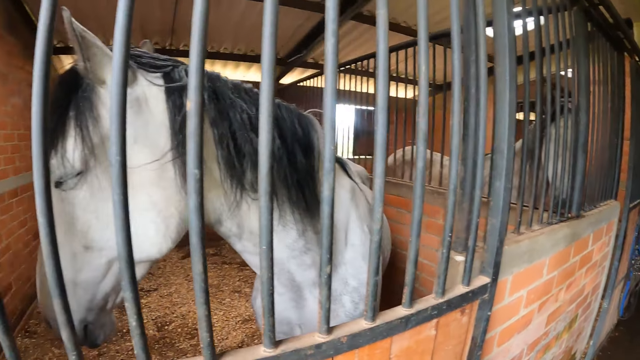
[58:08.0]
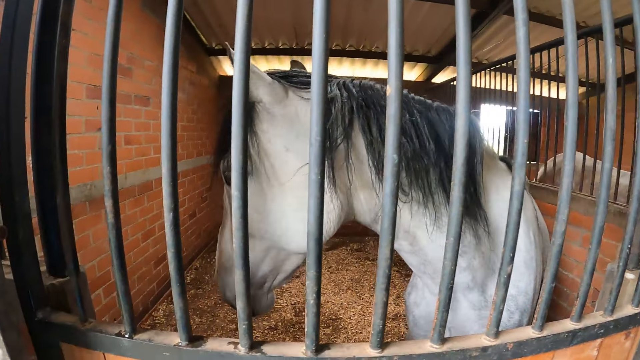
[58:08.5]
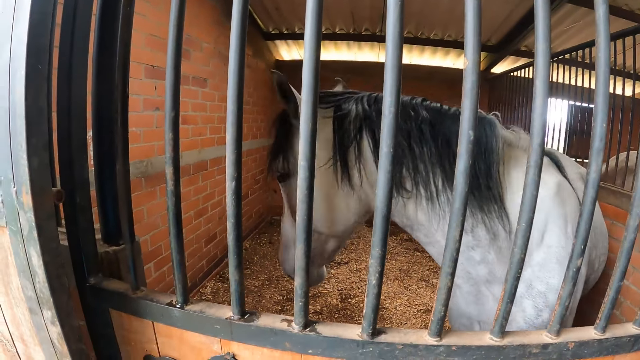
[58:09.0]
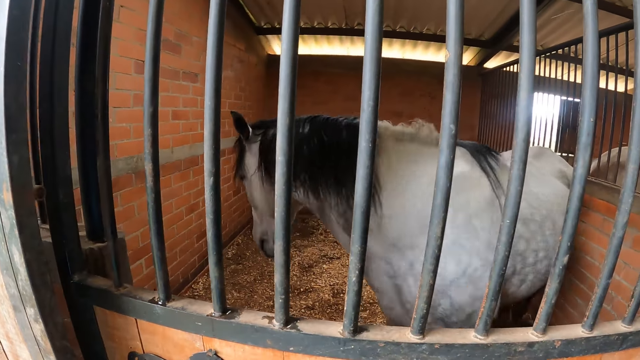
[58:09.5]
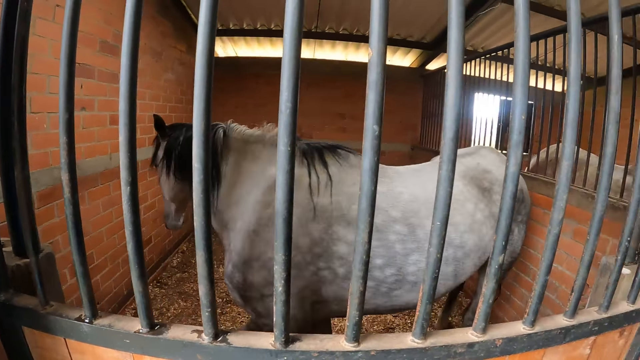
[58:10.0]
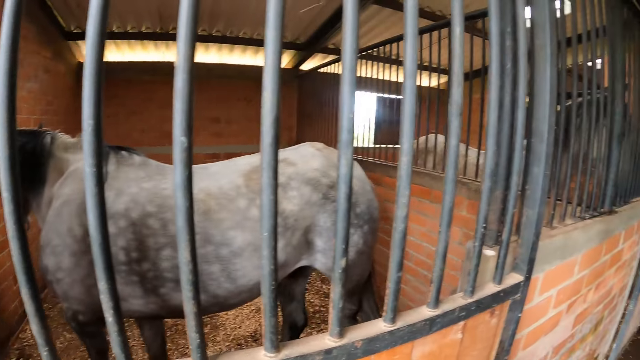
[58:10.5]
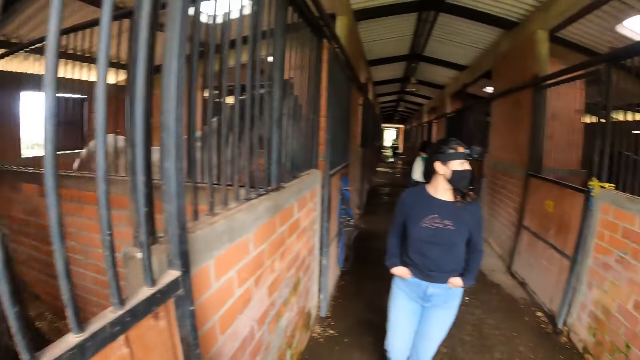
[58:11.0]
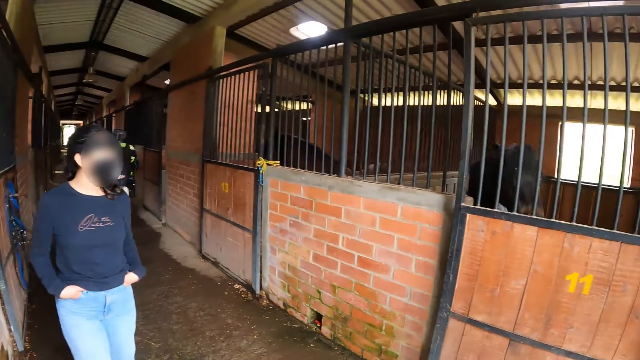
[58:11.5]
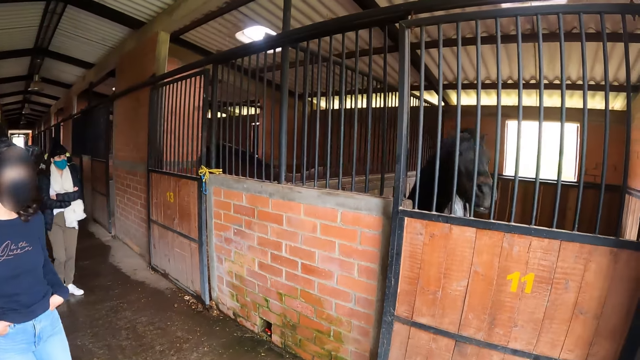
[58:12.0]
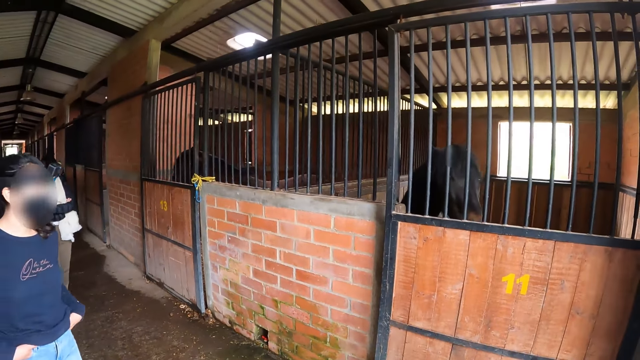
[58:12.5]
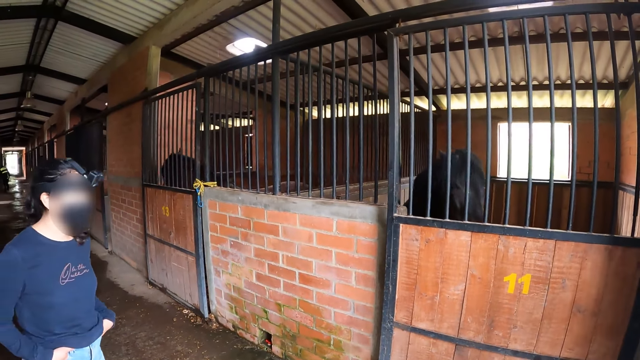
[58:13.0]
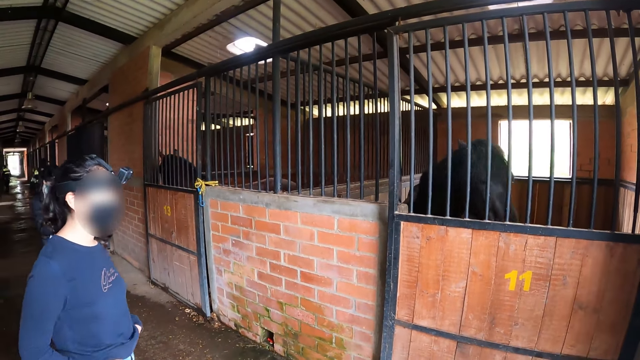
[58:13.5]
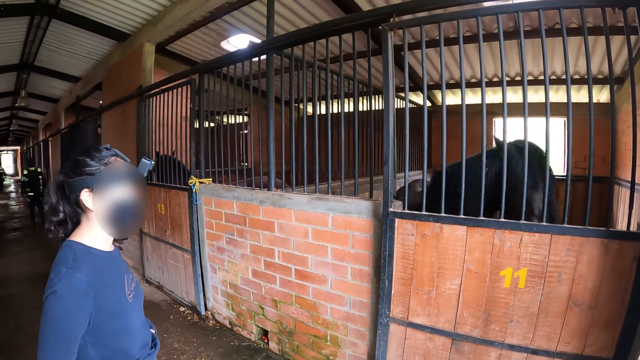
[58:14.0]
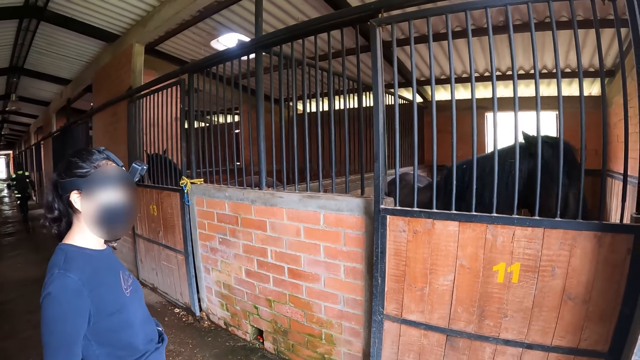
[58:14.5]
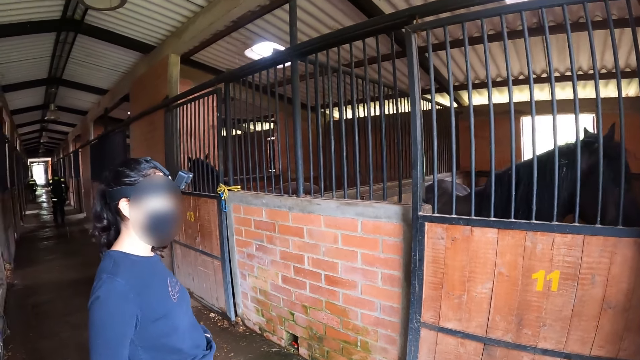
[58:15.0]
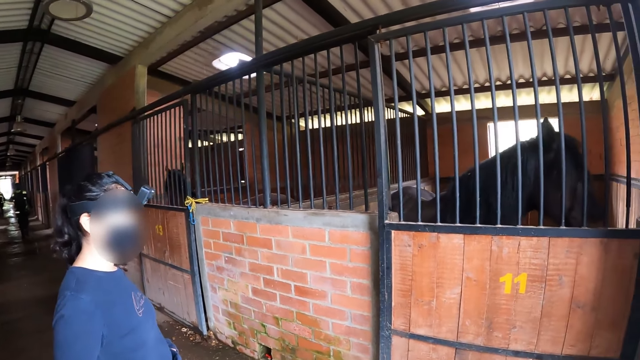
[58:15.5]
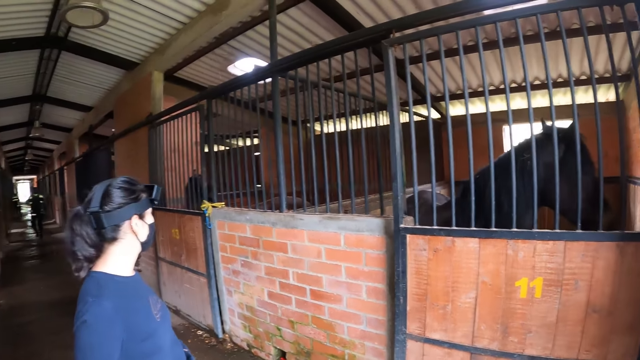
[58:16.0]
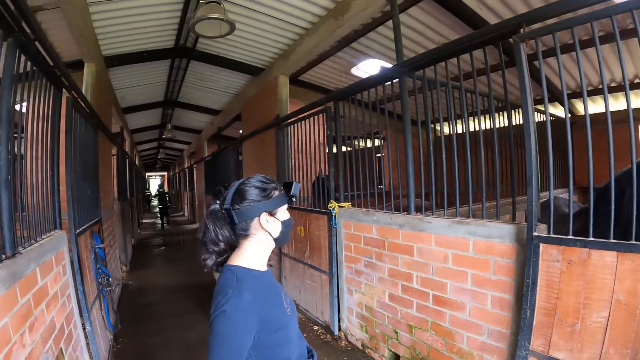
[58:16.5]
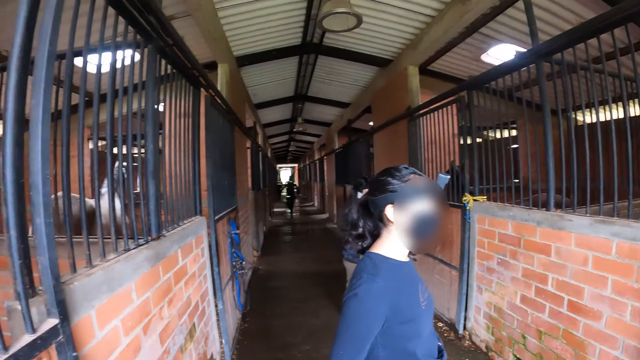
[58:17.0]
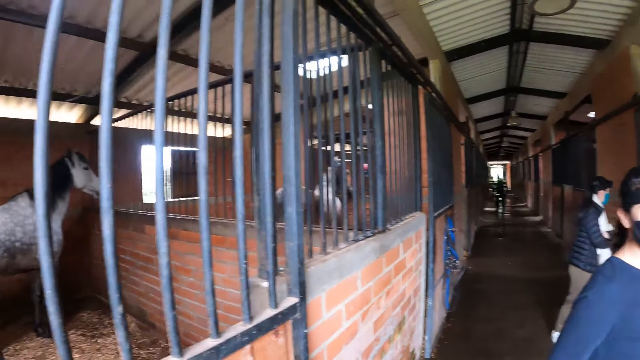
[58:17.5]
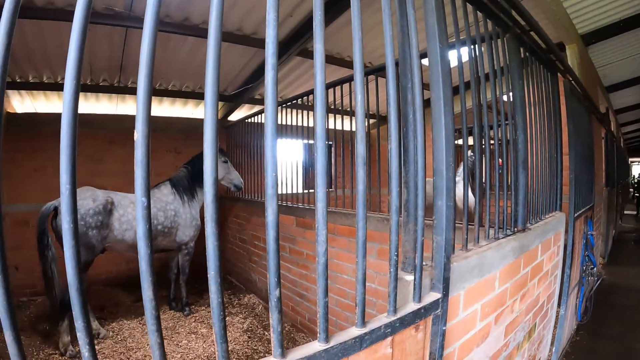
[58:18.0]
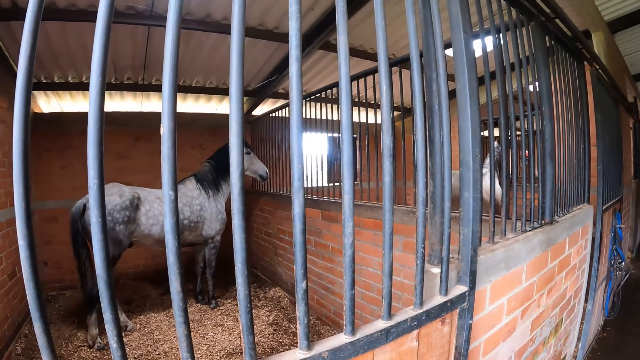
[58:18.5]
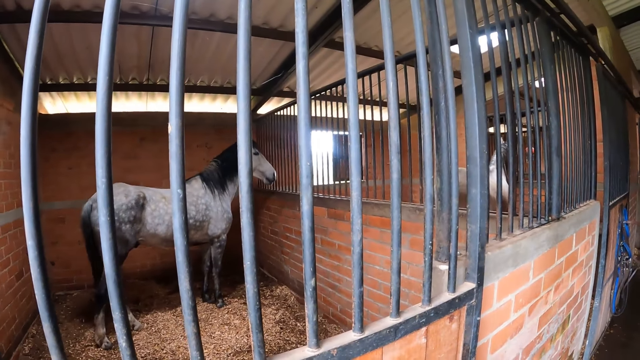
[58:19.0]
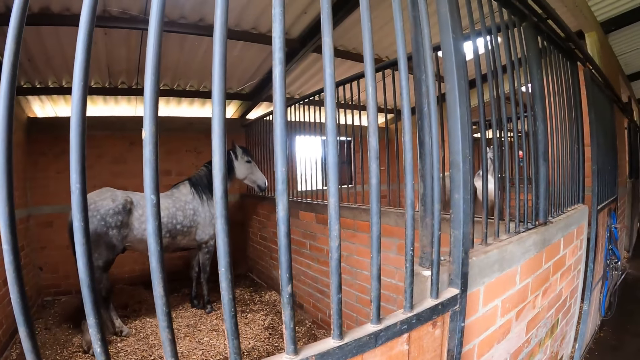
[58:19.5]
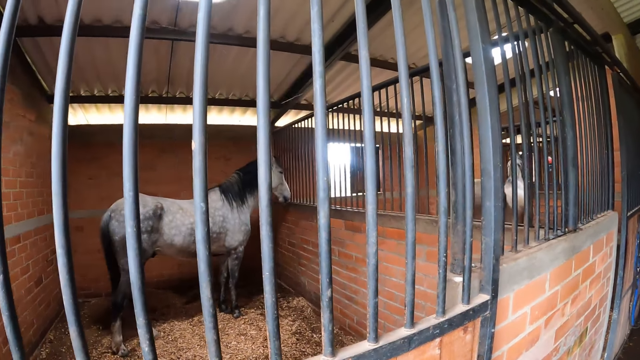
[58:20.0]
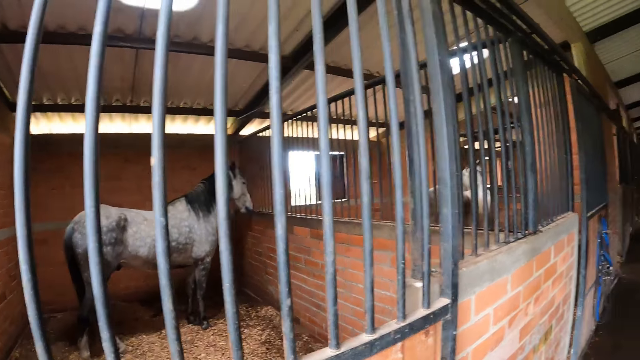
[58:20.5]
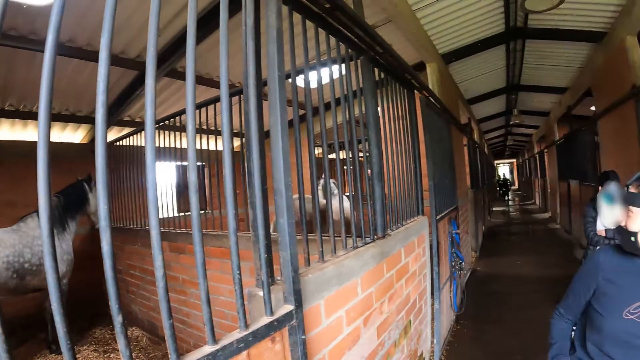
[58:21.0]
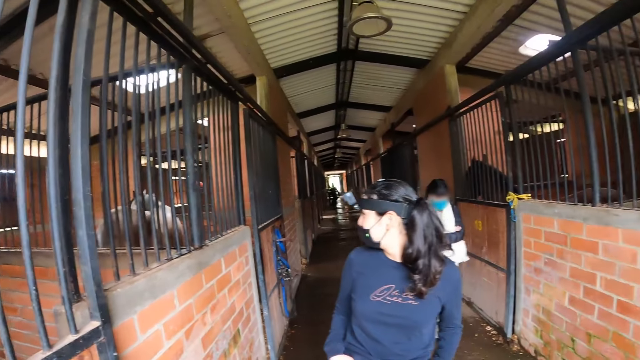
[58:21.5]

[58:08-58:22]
A person pockets. The person walks along the corridor. The camera wearer turns round.

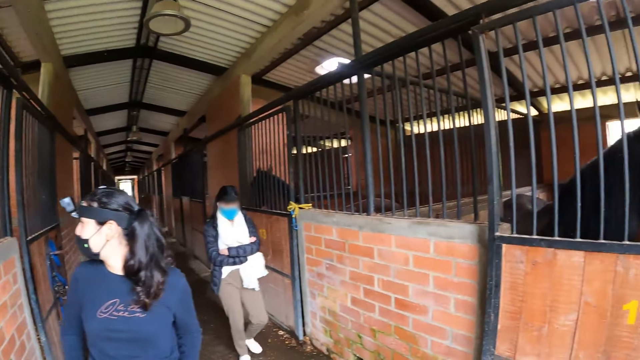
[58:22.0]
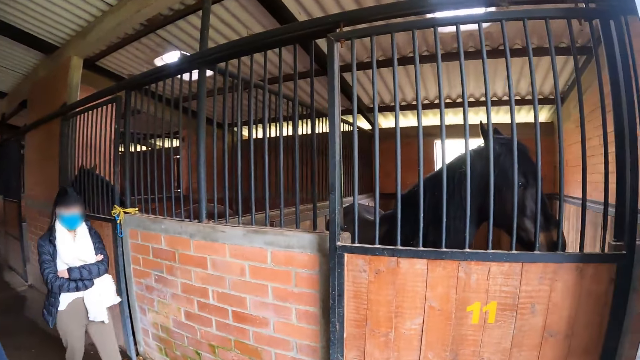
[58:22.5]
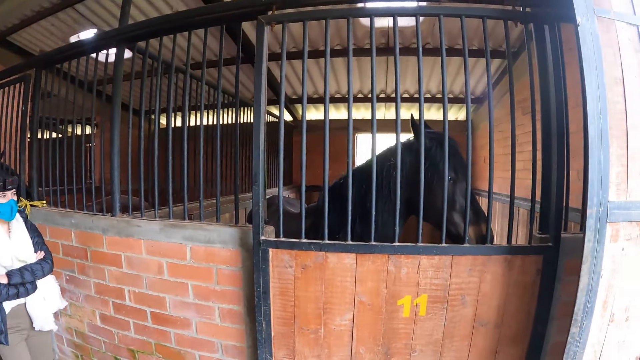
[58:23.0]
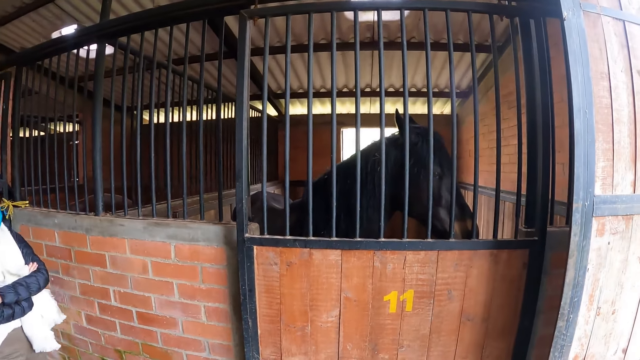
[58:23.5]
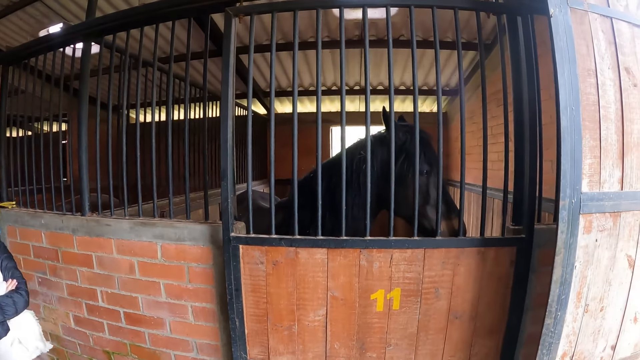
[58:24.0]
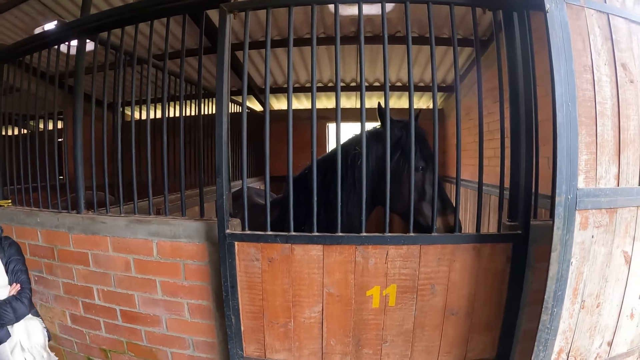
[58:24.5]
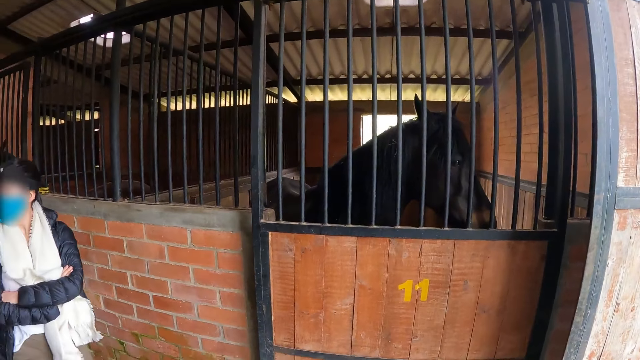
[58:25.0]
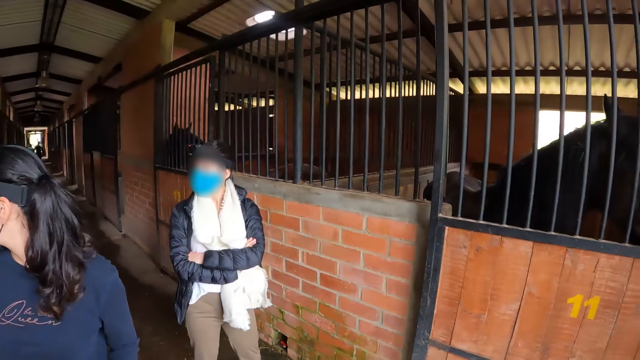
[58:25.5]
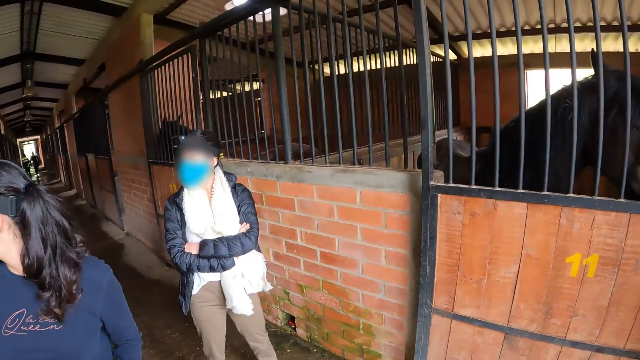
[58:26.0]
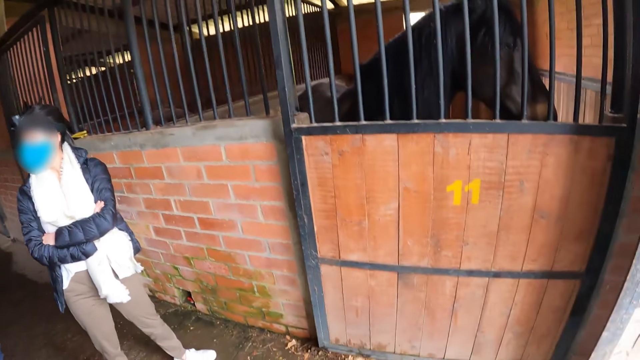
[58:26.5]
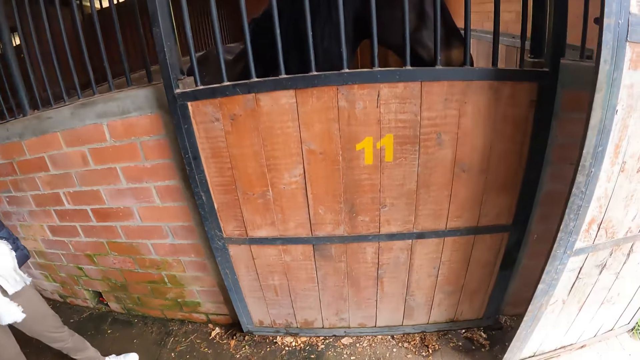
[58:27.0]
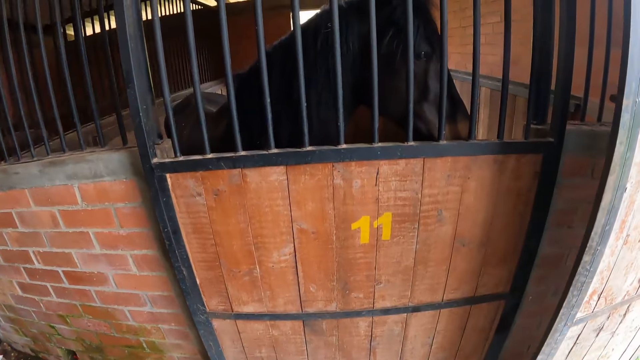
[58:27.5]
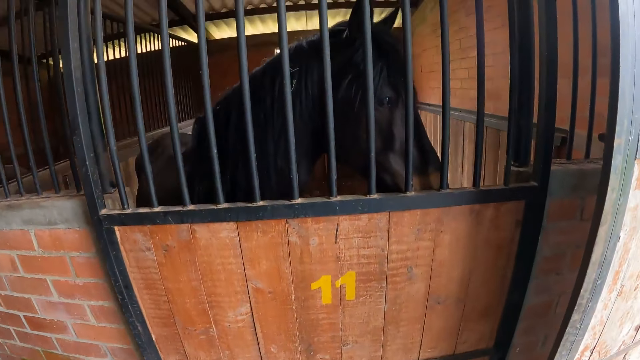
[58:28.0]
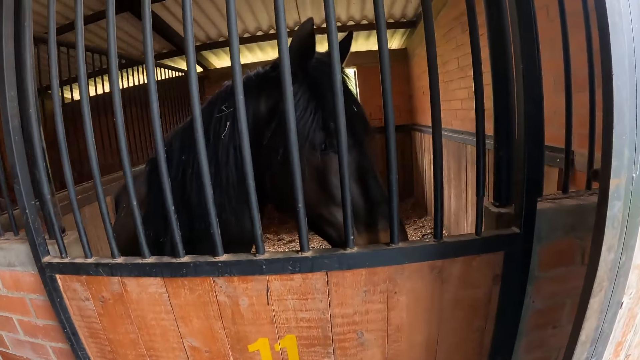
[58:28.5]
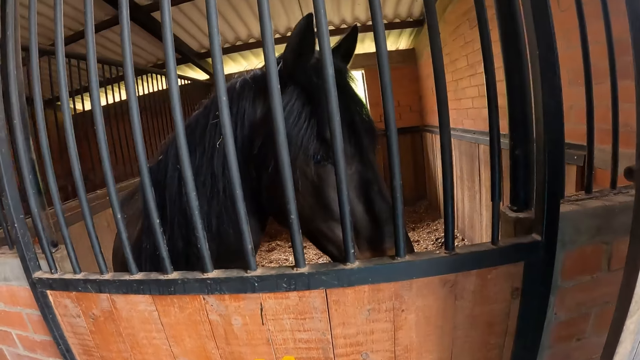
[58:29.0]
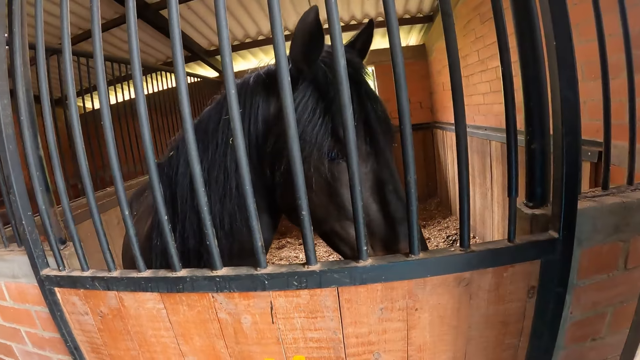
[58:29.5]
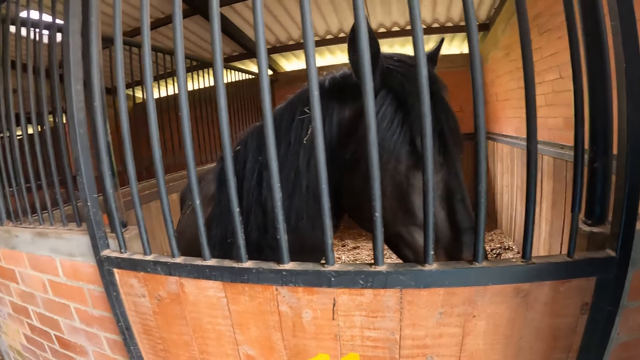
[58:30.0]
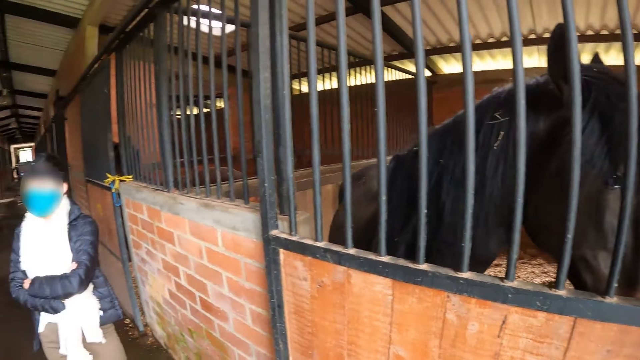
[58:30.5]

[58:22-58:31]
The camera wearer looks at the horse. They turn round. A person holds hands. The camera wearer looks at the horse.
